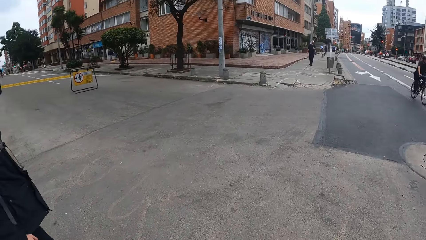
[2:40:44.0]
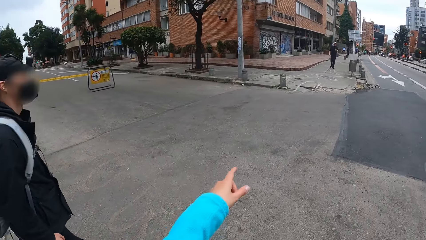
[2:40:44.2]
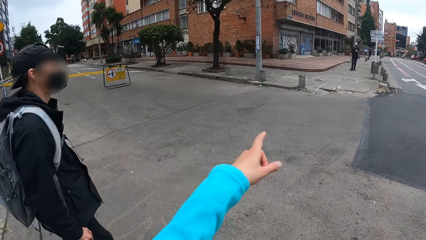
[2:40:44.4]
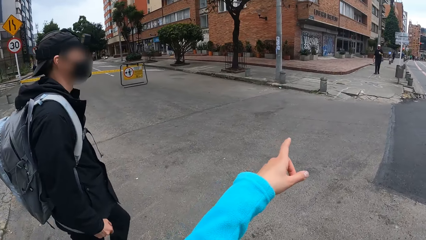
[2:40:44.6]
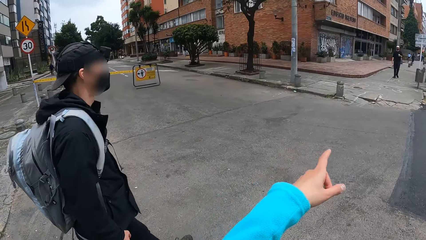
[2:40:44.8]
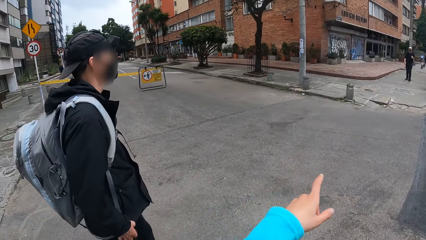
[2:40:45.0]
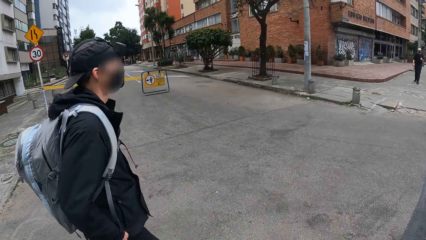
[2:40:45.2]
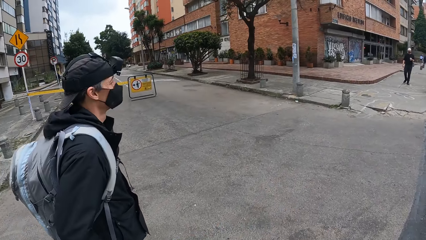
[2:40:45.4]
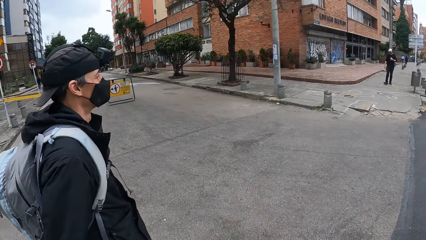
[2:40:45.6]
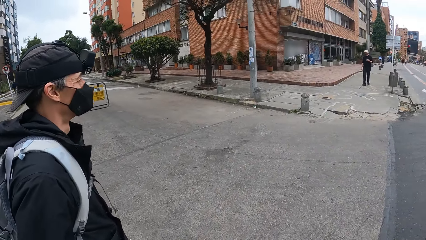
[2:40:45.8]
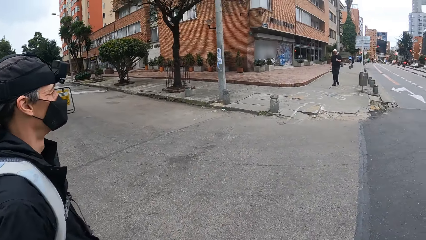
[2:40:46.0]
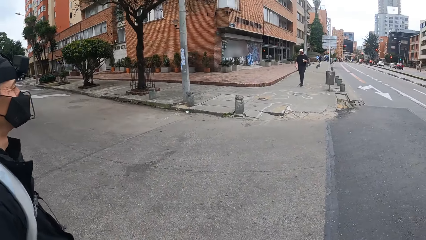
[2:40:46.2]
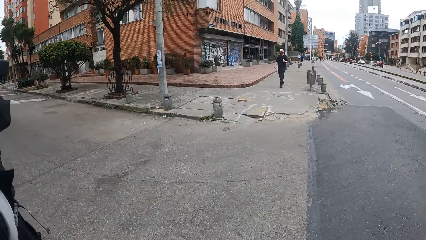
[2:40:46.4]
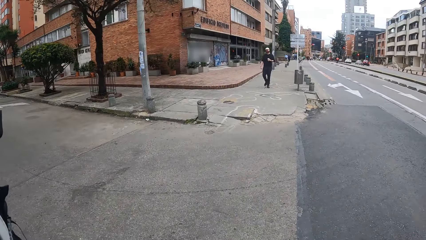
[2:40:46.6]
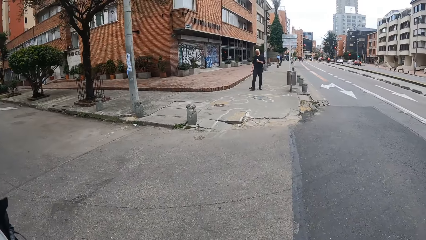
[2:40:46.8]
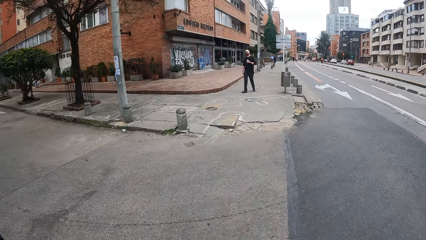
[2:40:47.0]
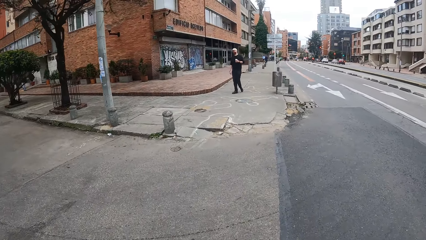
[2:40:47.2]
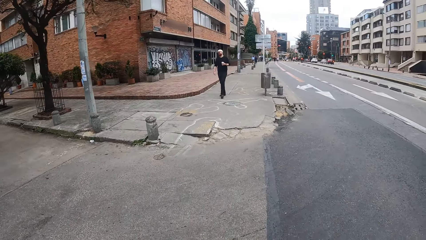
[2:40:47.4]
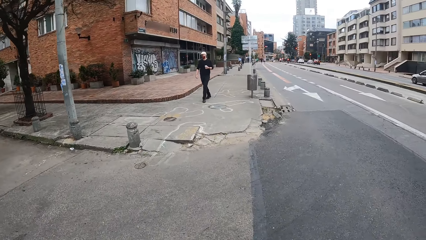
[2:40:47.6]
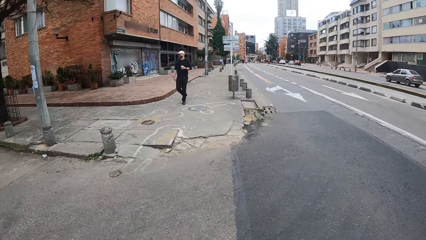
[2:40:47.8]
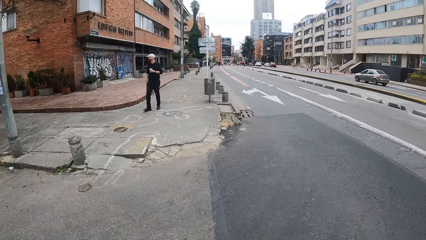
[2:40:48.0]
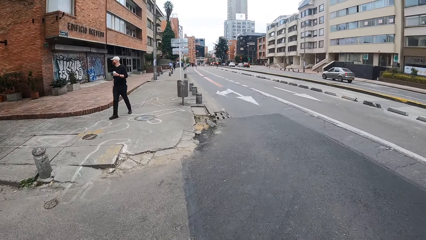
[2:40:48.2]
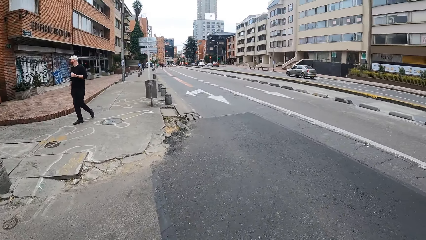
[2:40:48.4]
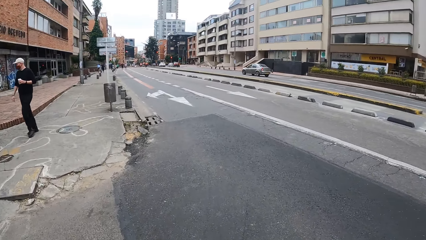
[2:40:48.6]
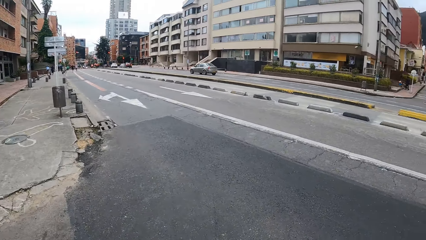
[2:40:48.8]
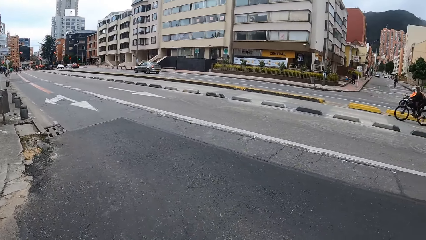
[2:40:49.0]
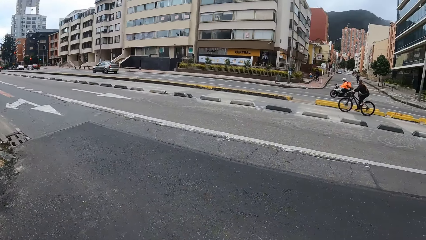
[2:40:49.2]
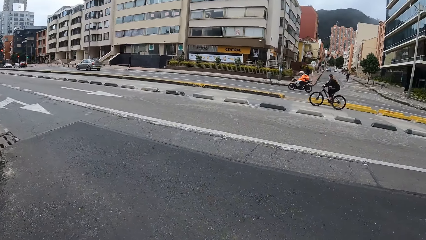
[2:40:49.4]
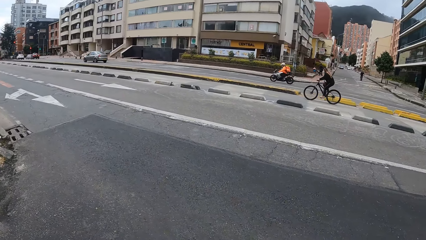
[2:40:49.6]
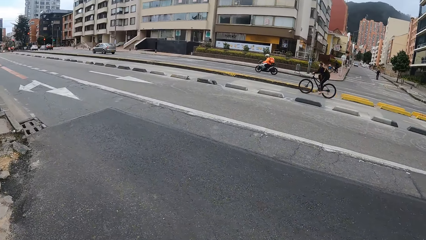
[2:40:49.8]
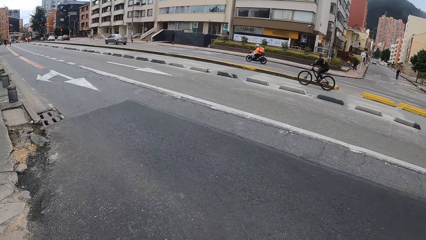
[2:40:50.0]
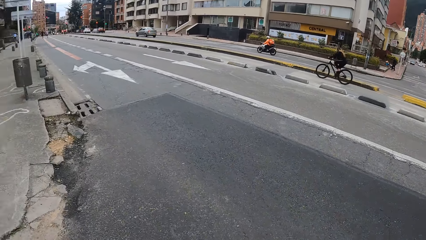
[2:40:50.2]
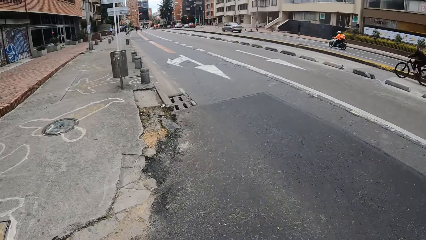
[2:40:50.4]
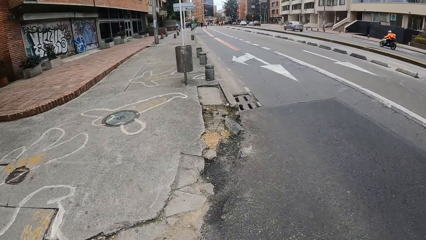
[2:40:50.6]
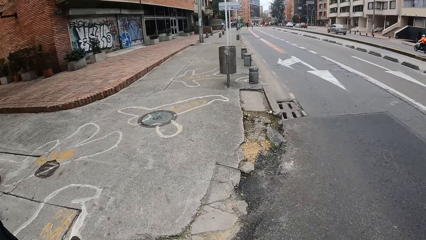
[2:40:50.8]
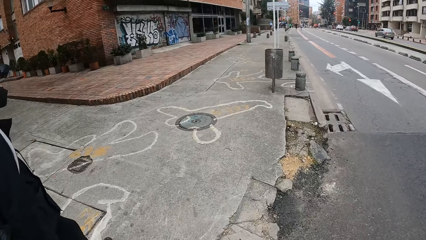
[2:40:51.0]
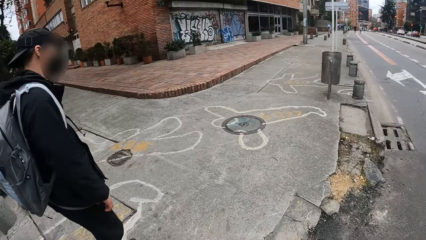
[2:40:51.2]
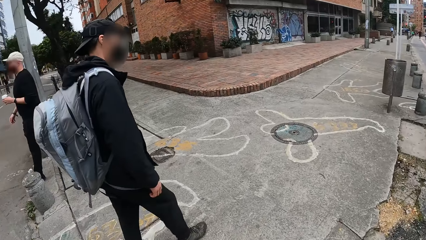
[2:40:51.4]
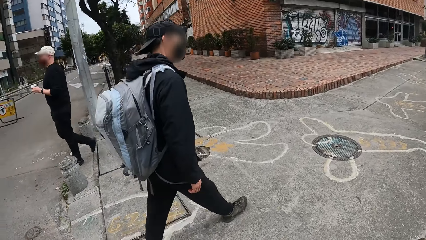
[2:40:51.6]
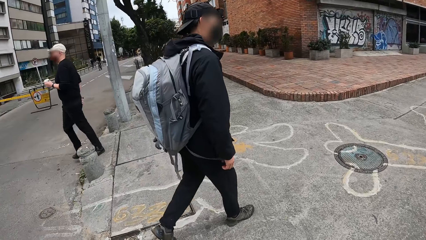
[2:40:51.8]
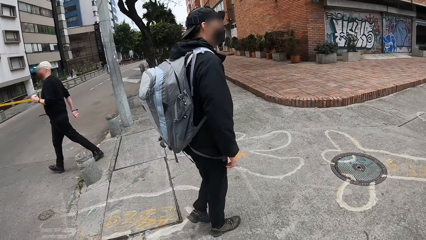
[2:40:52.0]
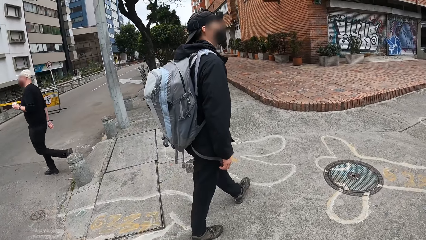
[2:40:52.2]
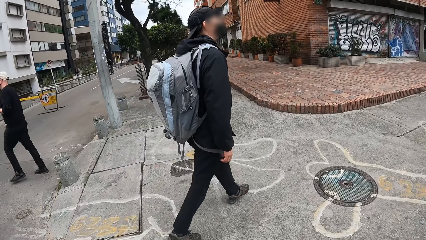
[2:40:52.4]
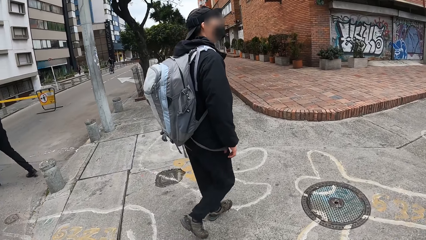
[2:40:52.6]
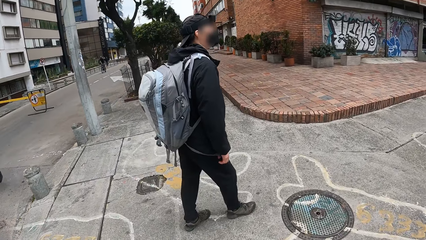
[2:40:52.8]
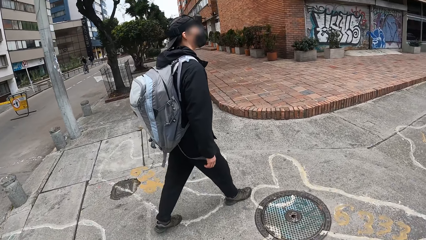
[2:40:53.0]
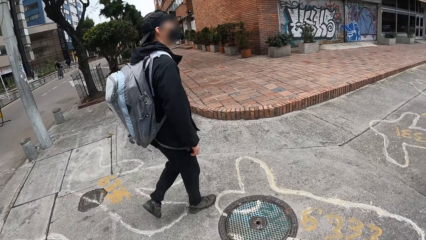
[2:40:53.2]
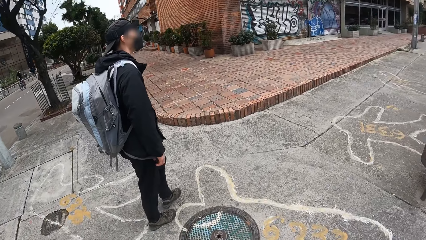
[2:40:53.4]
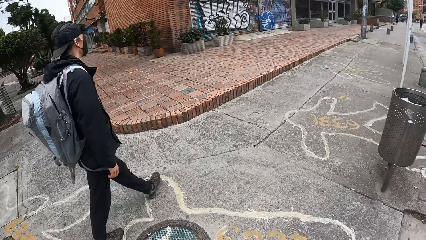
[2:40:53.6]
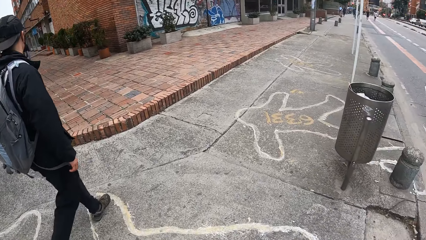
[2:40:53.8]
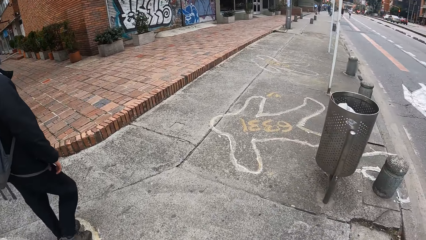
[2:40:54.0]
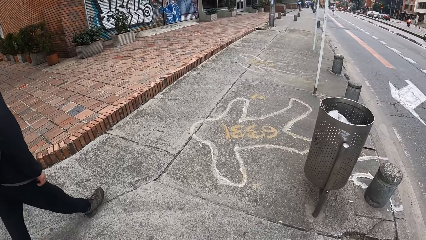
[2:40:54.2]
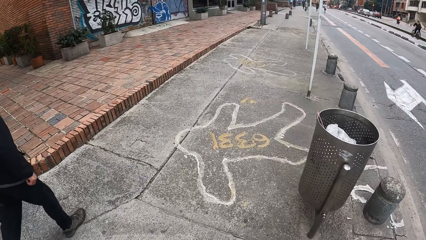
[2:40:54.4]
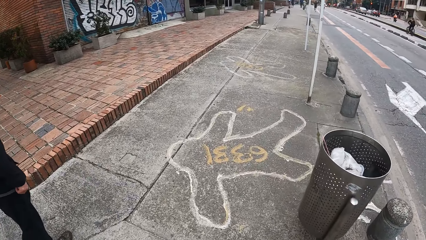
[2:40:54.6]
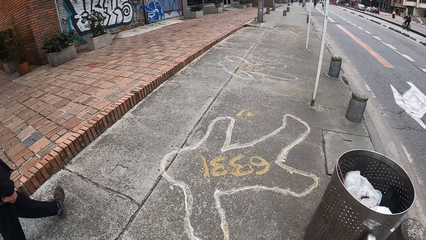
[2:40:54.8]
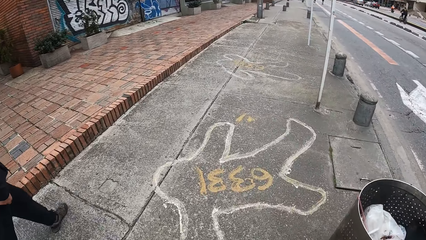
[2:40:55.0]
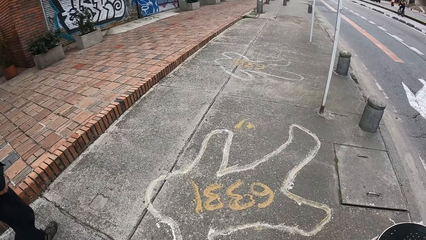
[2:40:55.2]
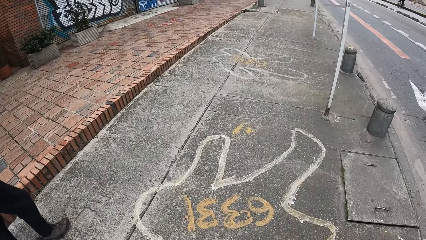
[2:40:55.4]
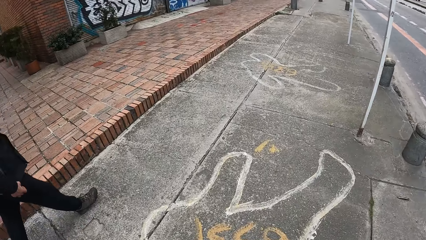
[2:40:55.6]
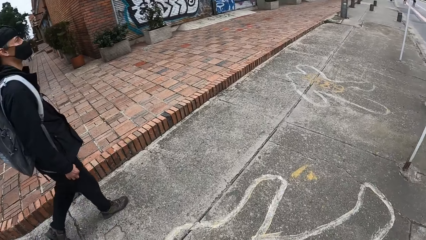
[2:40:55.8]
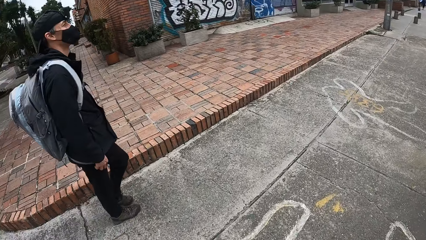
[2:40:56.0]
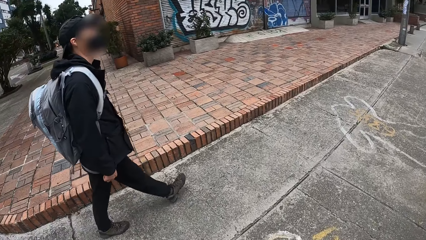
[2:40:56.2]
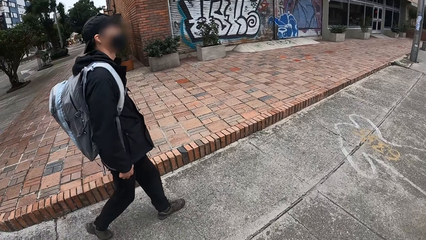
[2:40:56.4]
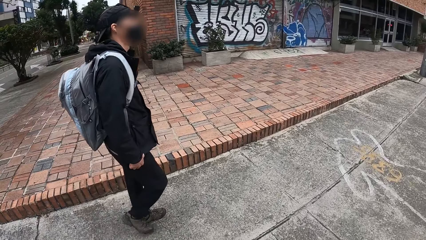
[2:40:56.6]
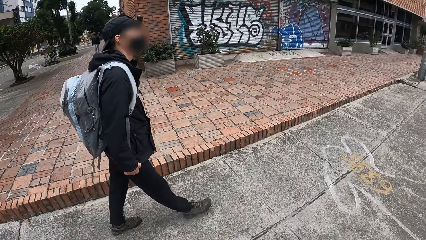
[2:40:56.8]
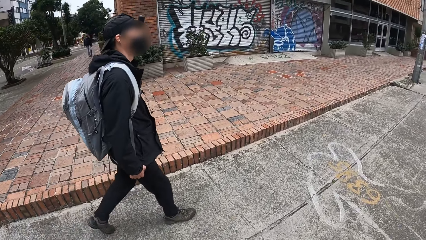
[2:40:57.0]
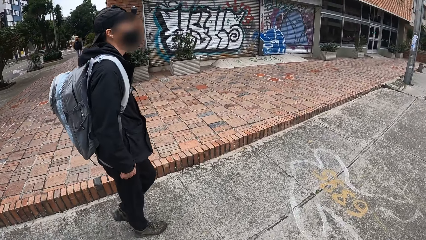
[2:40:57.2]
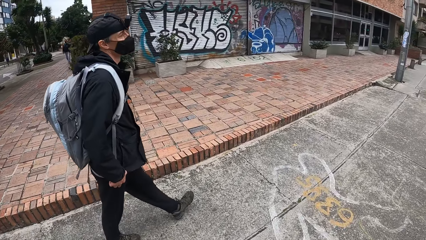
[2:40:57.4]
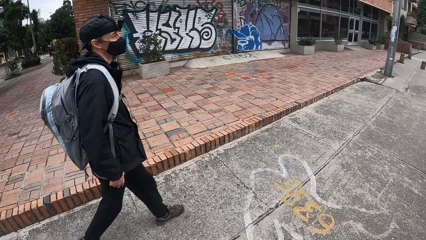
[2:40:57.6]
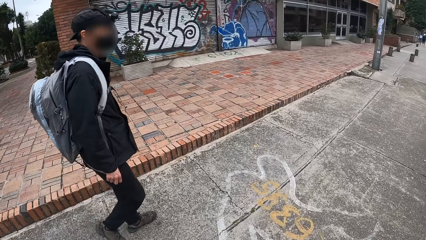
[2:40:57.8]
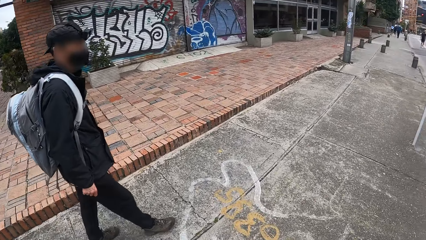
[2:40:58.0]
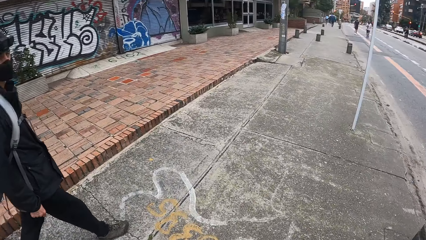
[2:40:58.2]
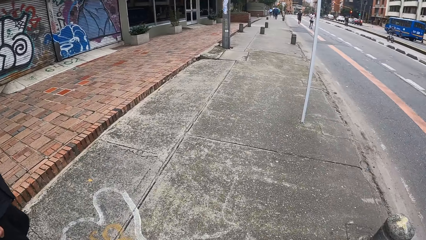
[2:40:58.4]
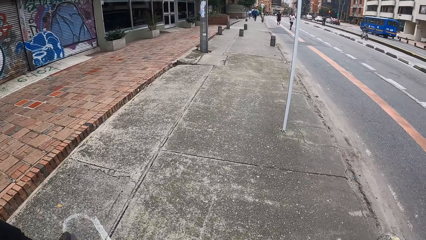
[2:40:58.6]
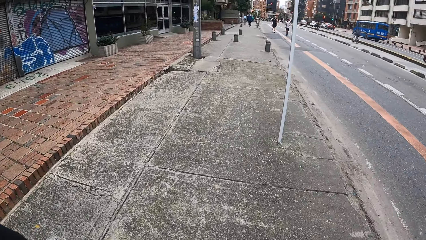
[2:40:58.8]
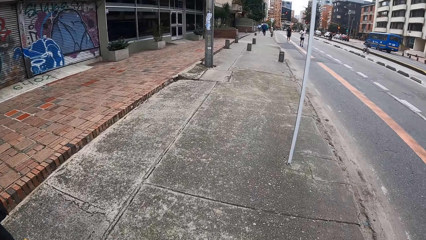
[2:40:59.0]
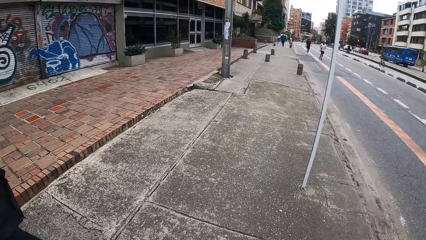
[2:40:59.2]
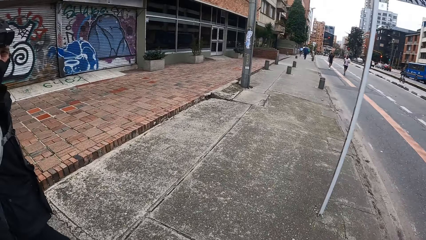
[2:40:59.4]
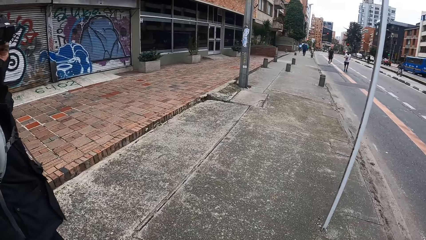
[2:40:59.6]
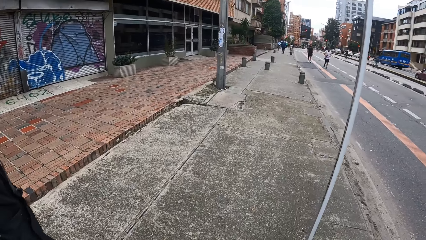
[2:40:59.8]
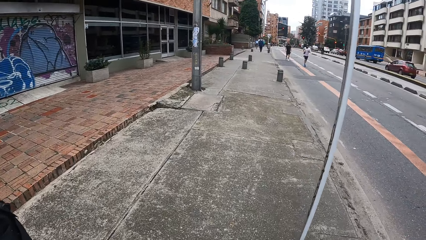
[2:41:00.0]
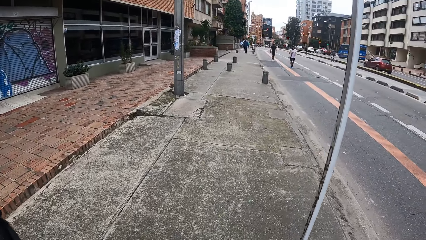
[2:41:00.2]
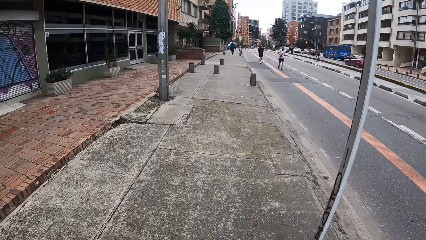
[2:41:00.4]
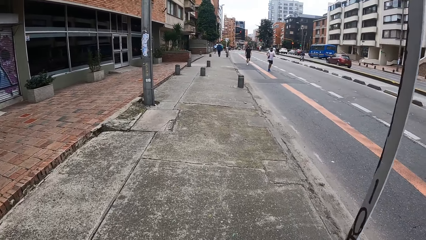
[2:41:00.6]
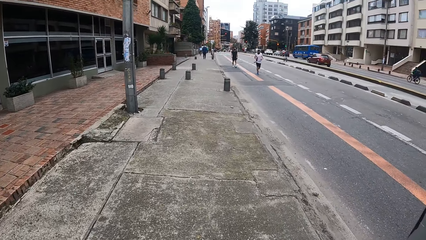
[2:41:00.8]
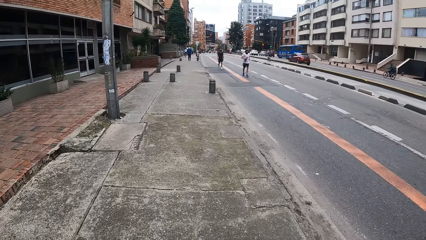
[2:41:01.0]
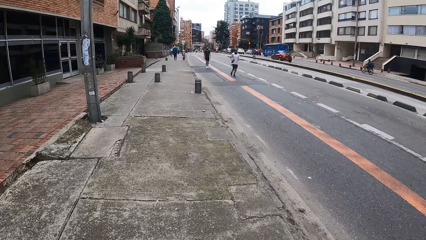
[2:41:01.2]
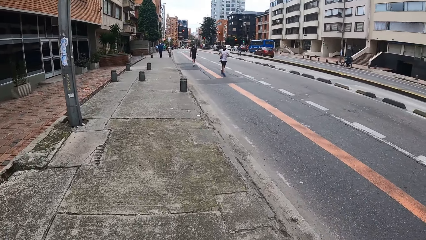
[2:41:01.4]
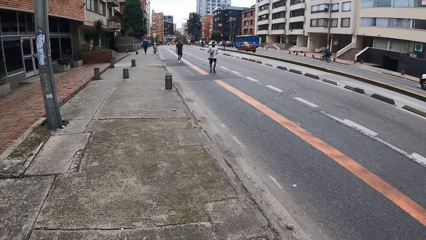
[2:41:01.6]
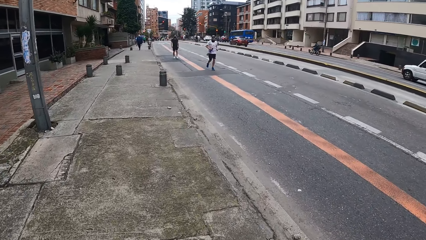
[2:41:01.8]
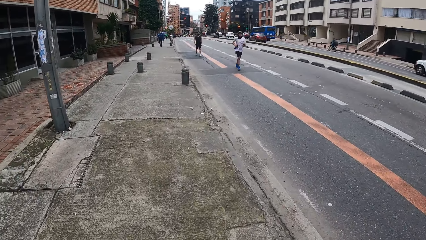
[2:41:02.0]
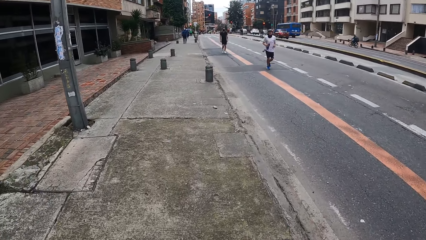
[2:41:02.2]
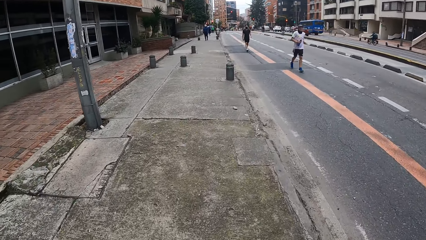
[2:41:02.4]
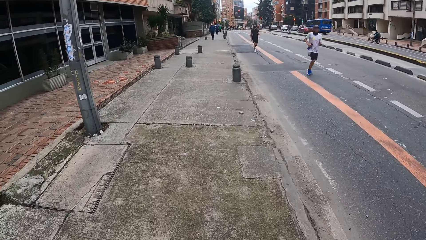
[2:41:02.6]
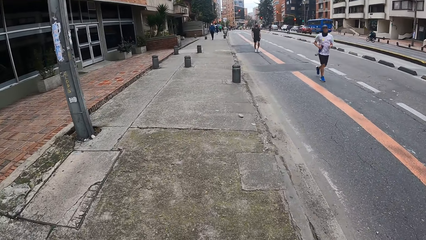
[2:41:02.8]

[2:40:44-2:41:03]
The camera wearer points at something. They cross the road. They look around. They walk on the pavement. They look at a man. They look around.
